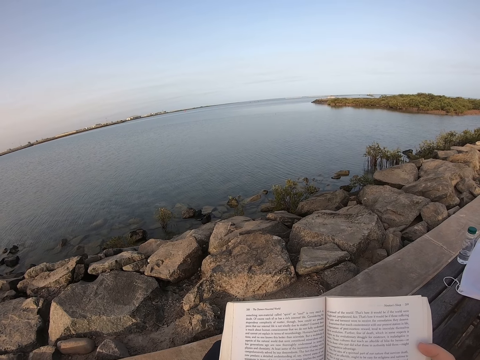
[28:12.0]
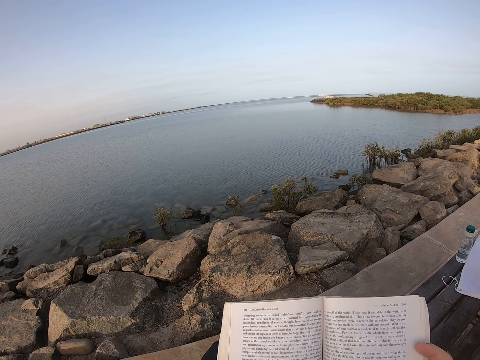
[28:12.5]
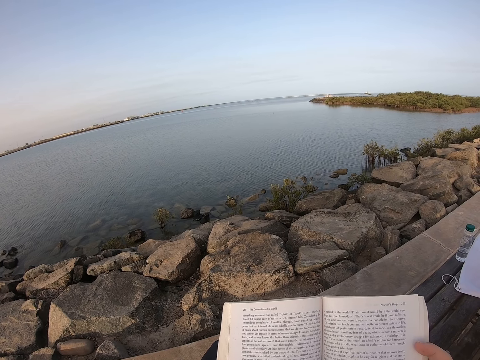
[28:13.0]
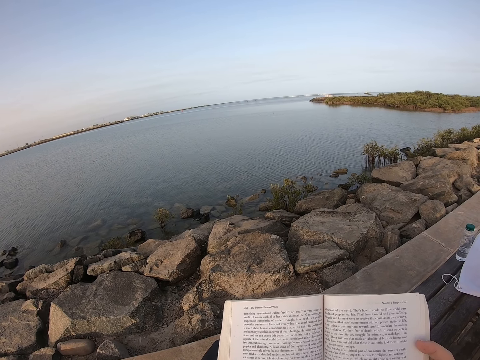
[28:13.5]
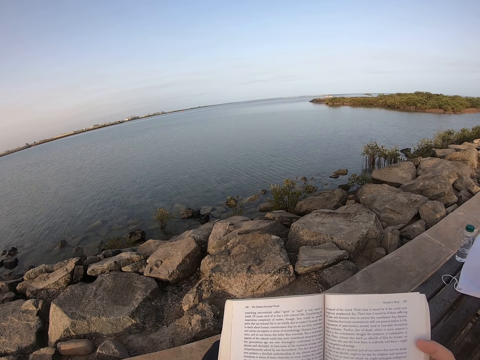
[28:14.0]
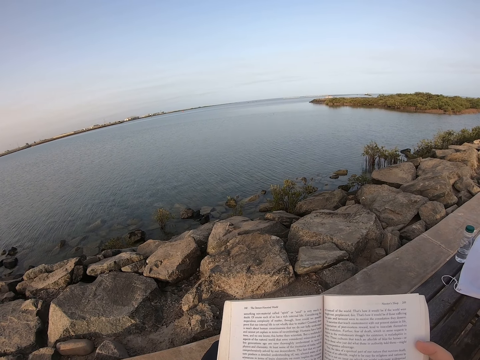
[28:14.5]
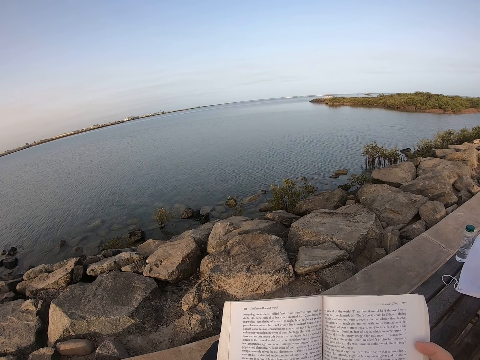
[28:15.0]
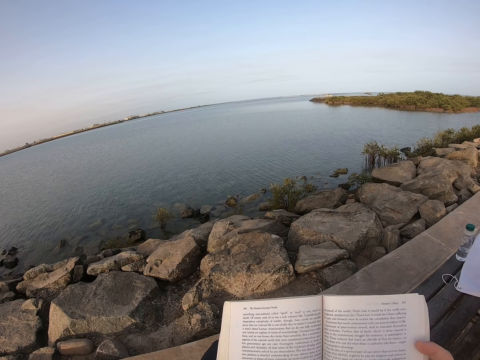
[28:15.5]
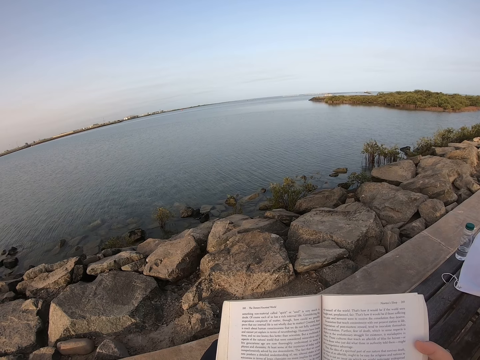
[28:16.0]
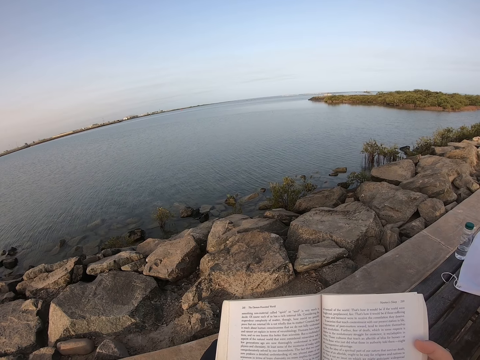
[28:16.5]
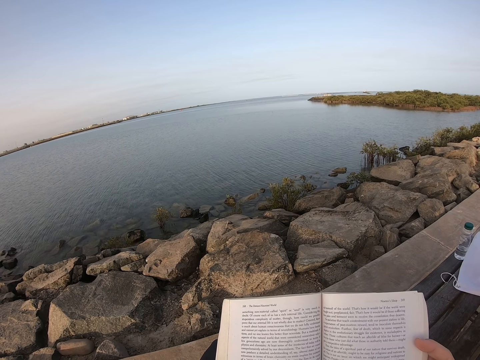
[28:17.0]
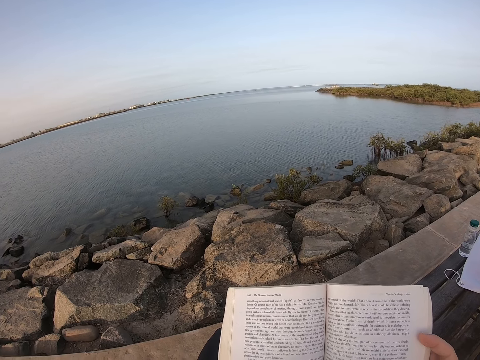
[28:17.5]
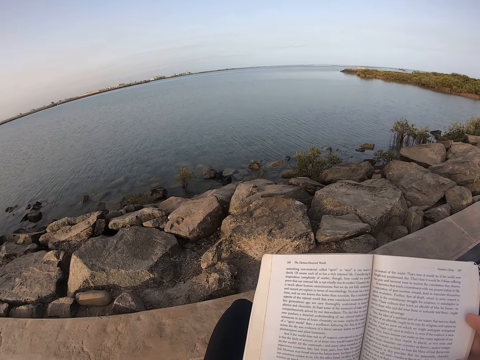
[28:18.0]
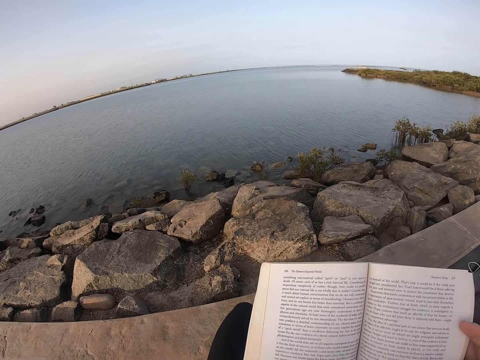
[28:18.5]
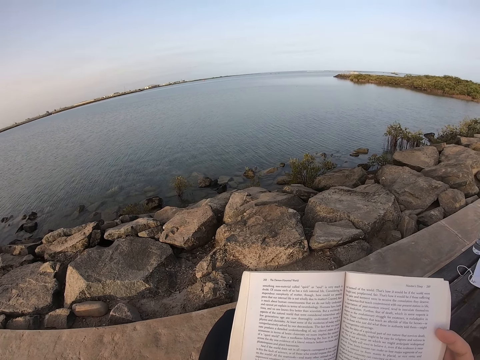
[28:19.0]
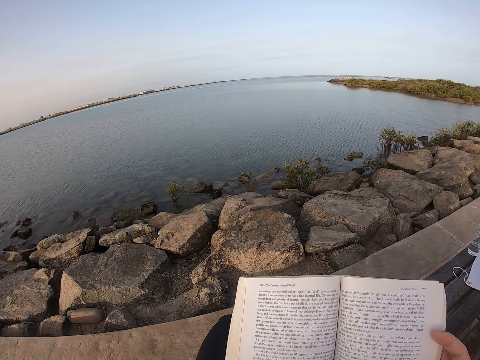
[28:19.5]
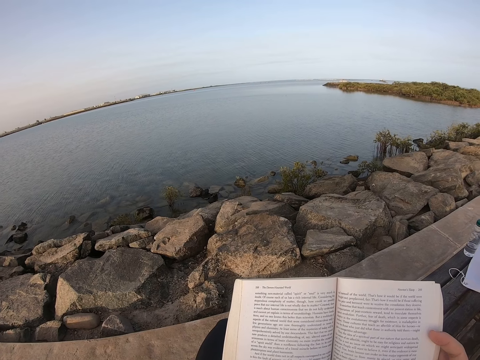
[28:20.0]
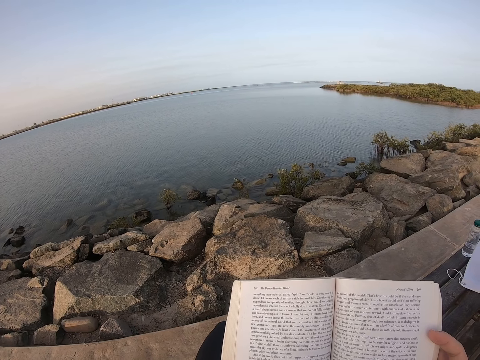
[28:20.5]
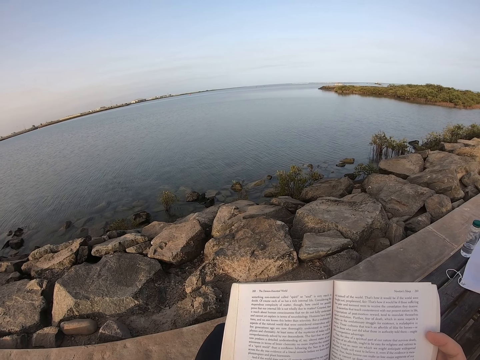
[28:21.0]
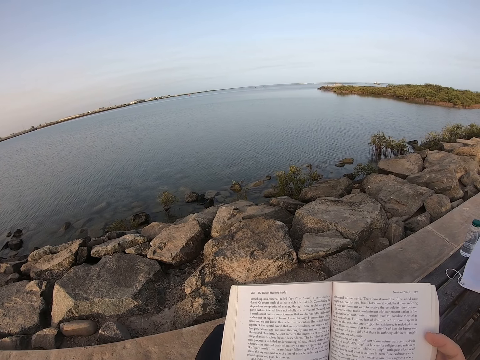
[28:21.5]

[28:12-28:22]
The camera wearer moves their head.

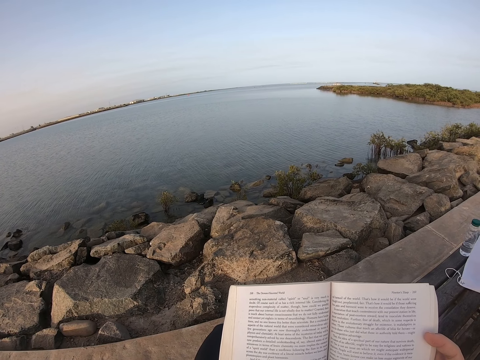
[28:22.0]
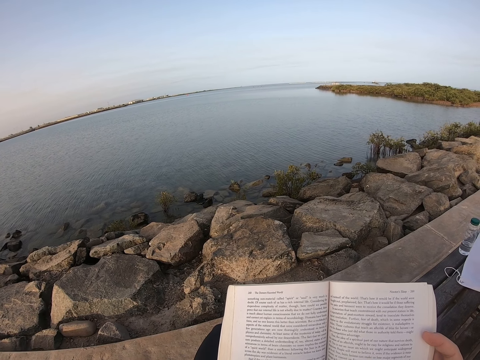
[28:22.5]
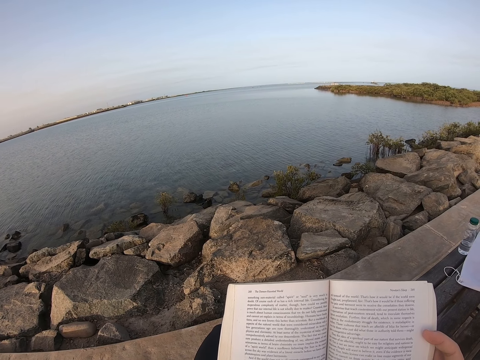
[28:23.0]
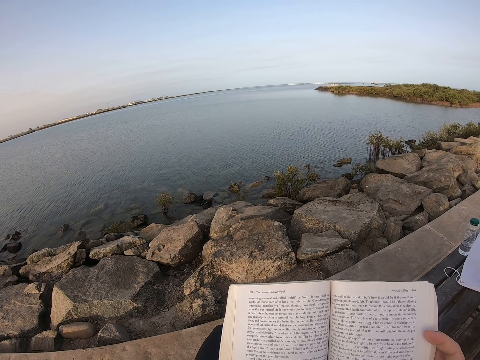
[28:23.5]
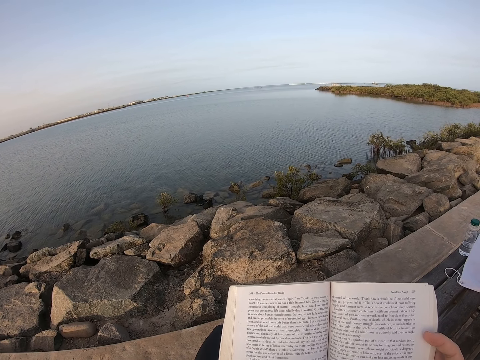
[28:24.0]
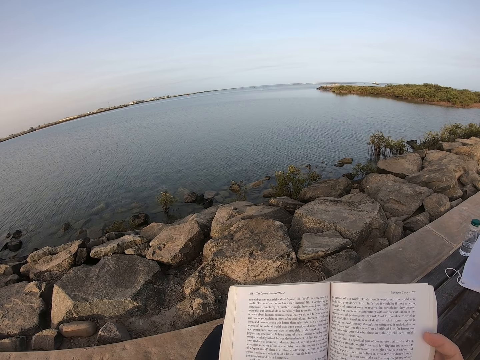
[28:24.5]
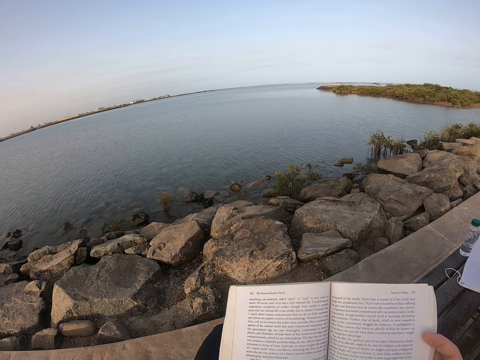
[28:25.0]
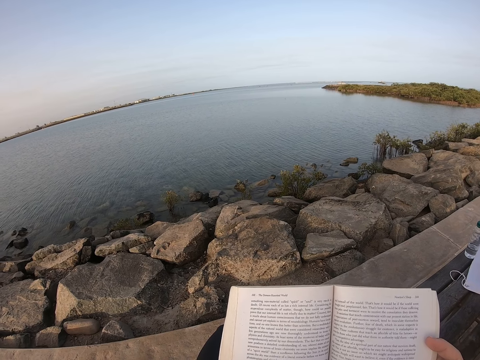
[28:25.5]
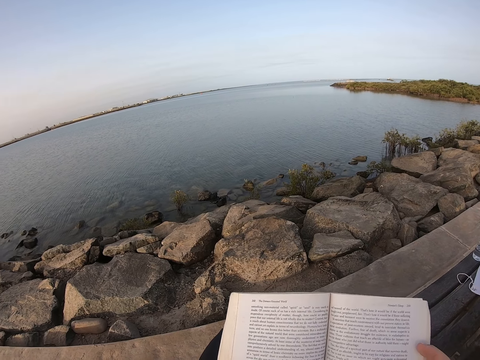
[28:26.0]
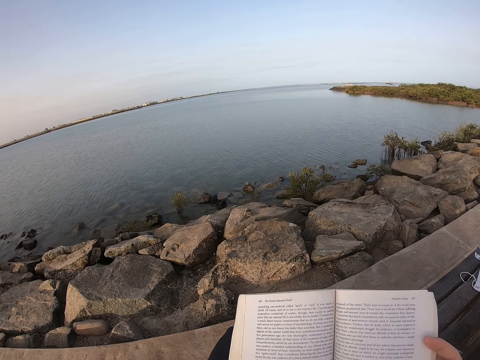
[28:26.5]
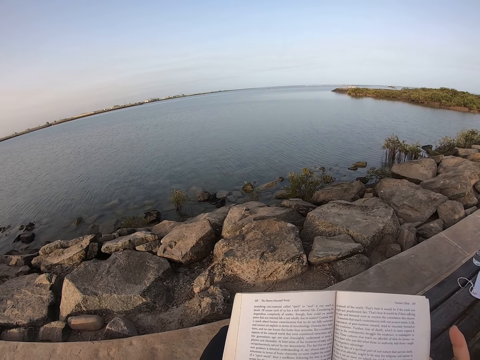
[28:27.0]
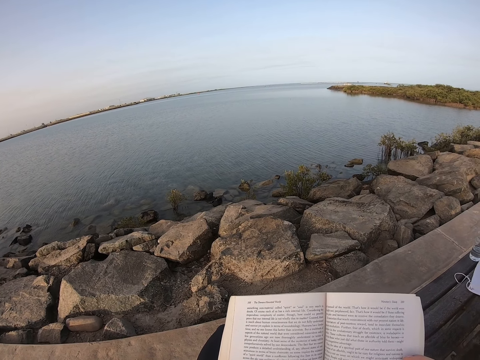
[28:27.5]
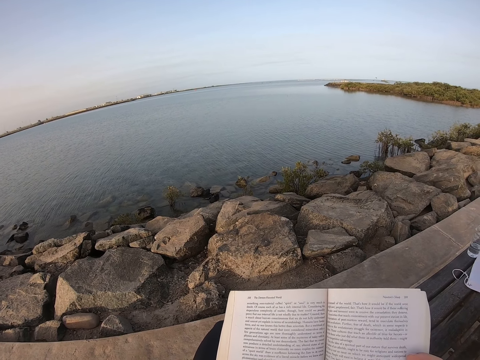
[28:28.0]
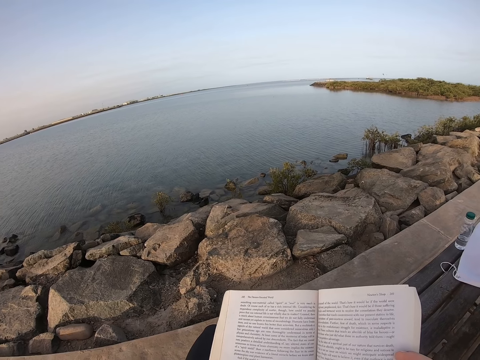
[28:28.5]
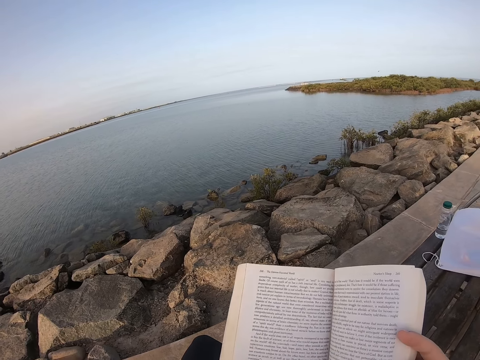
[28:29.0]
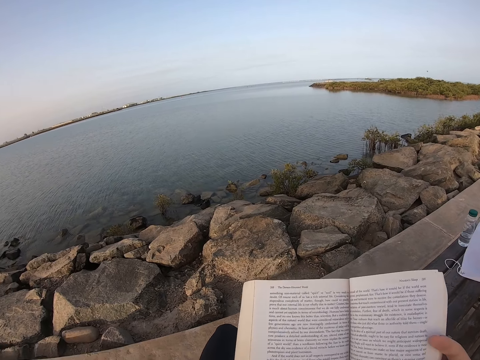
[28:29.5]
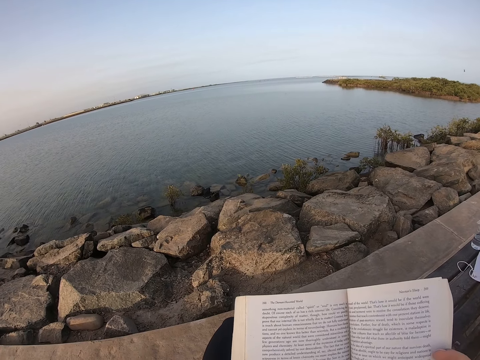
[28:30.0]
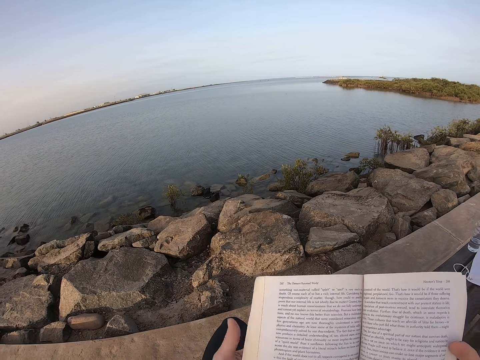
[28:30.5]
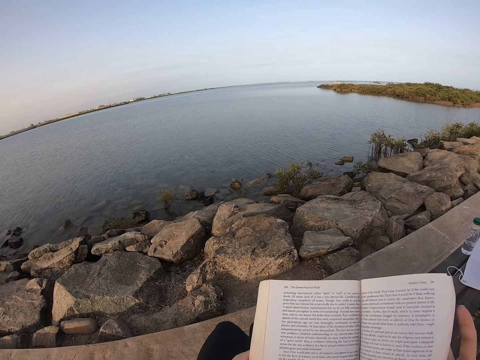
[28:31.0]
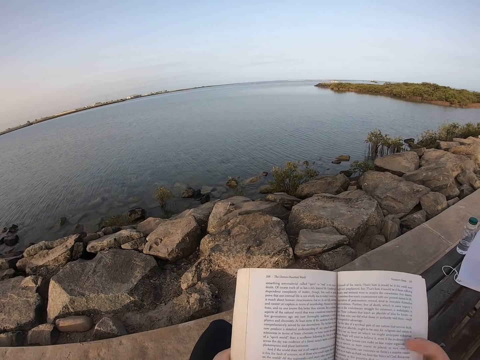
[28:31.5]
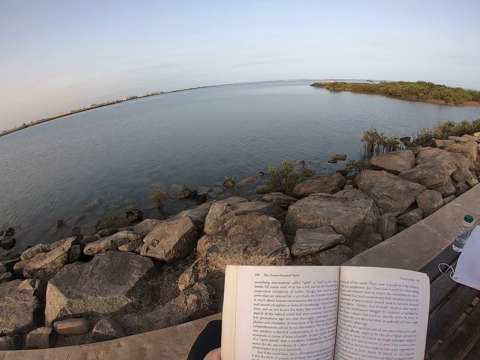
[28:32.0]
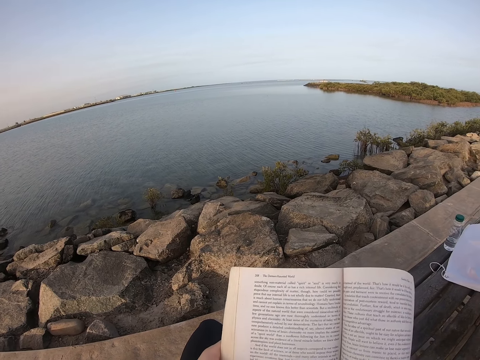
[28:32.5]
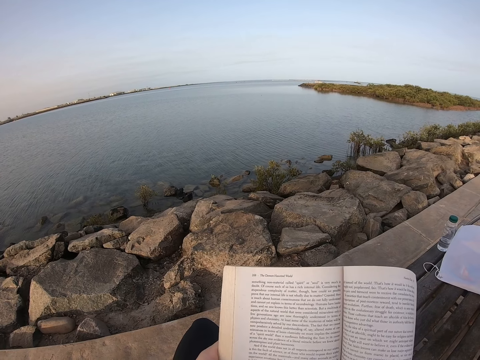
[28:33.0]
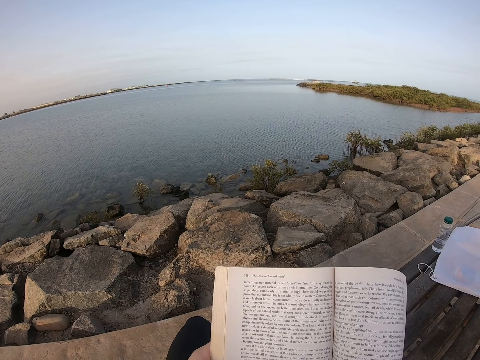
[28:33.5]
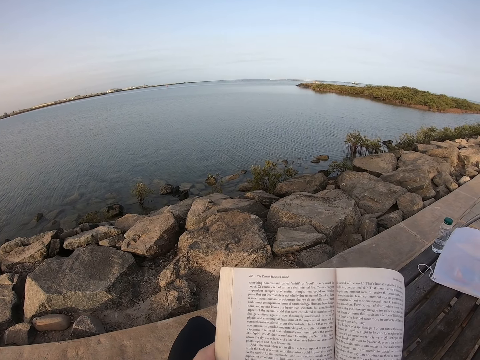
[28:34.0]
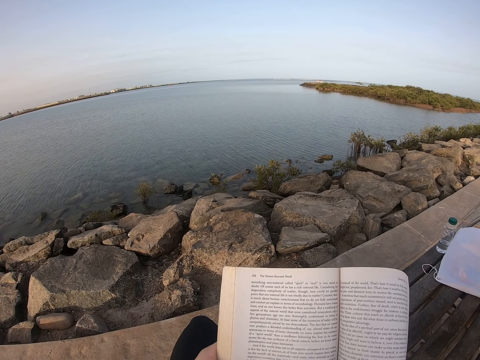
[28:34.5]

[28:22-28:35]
The camera wearer adjusts the book. They move their finger. They move the book.

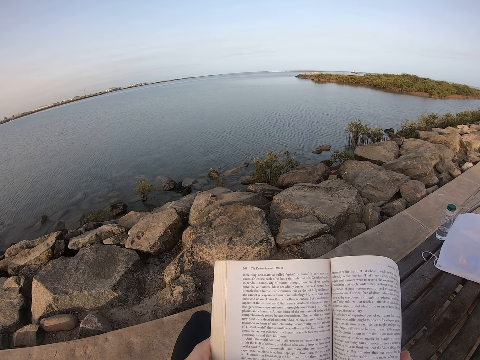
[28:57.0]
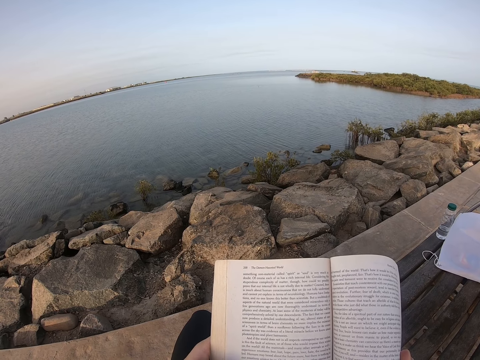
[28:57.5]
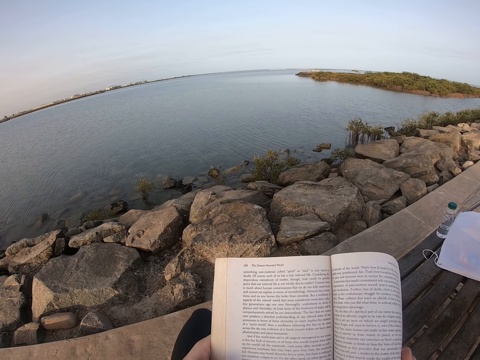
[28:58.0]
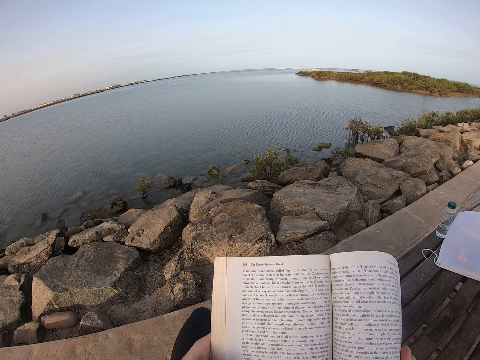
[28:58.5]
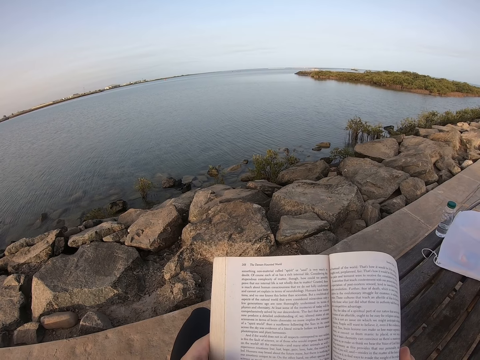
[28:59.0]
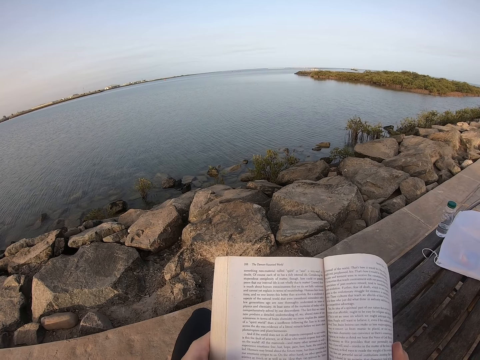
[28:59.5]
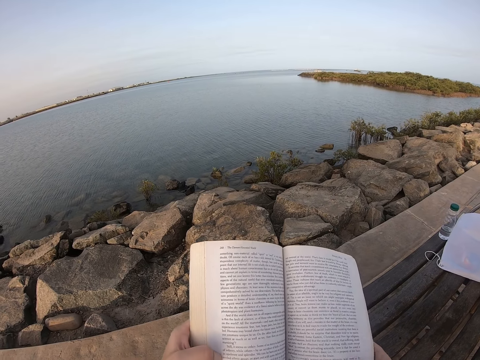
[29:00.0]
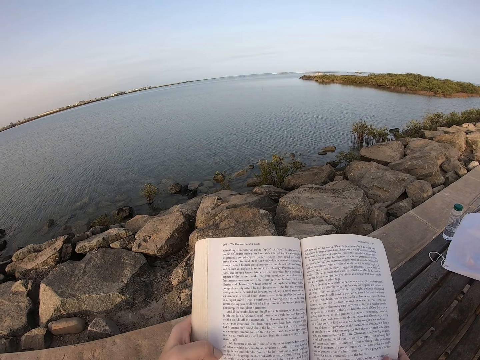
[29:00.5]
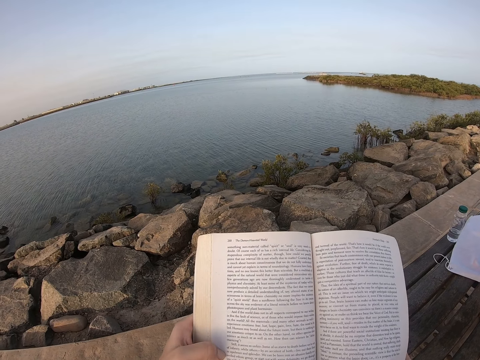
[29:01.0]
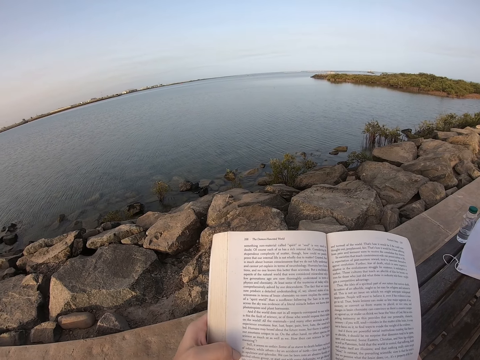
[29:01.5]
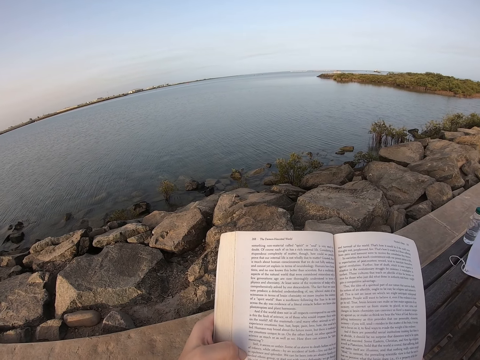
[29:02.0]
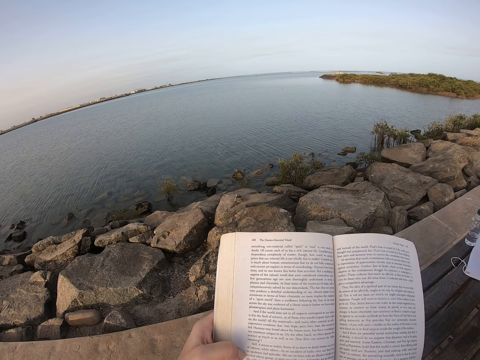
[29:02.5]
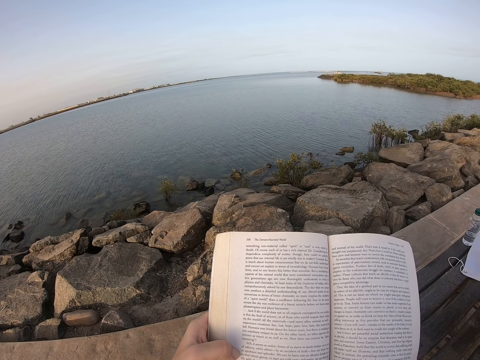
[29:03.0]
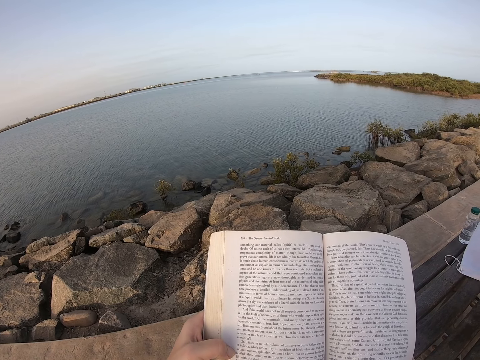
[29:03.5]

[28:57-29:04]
The camera wearer moves the book.
